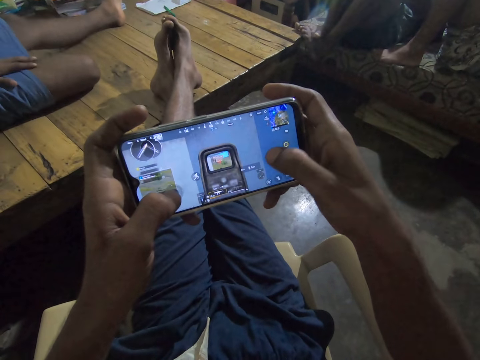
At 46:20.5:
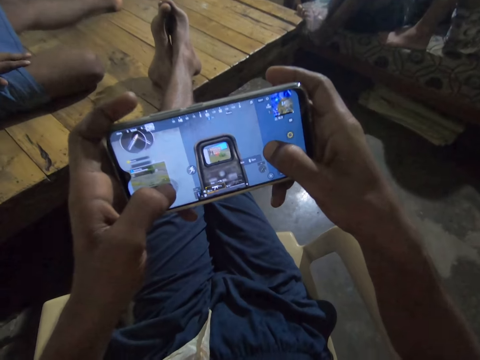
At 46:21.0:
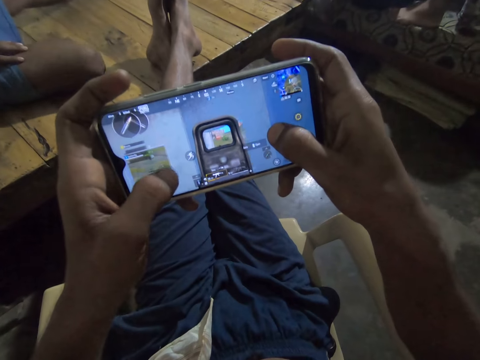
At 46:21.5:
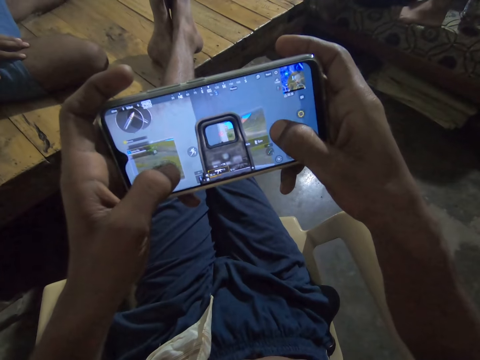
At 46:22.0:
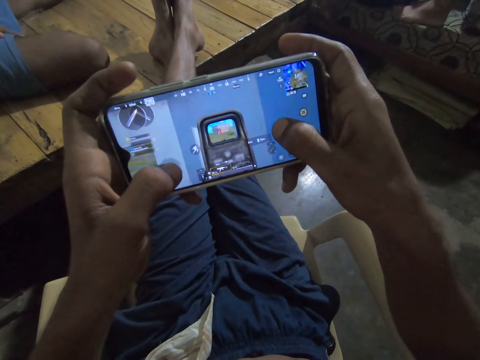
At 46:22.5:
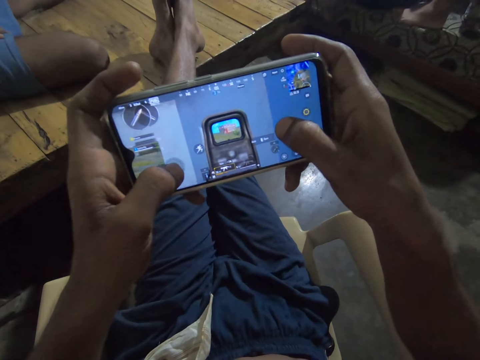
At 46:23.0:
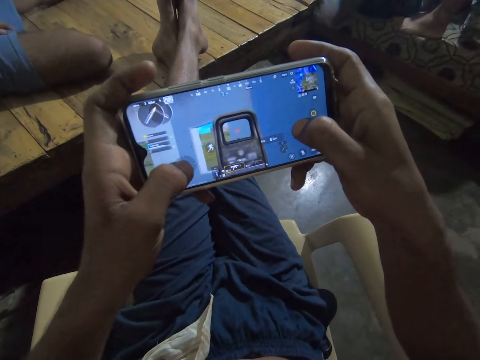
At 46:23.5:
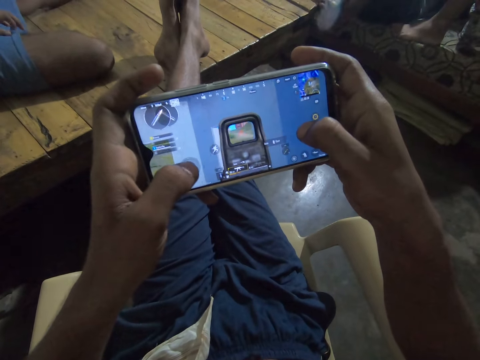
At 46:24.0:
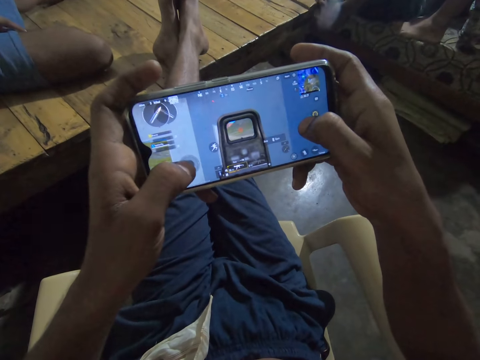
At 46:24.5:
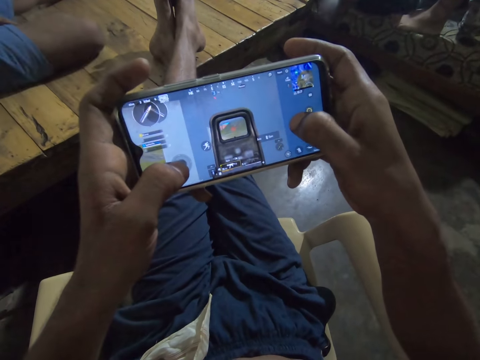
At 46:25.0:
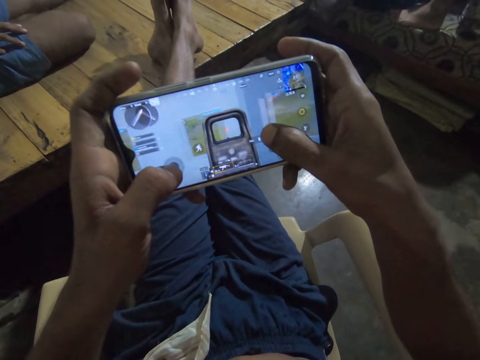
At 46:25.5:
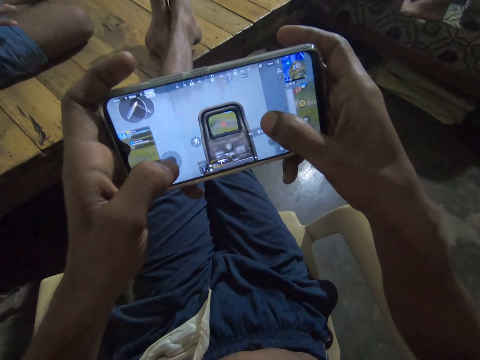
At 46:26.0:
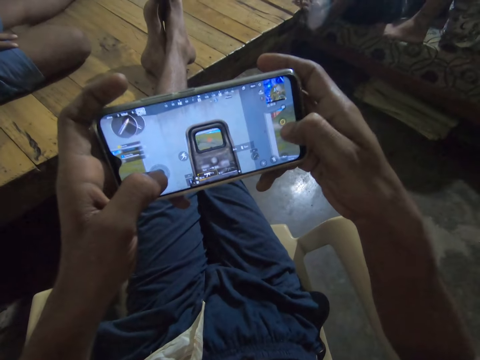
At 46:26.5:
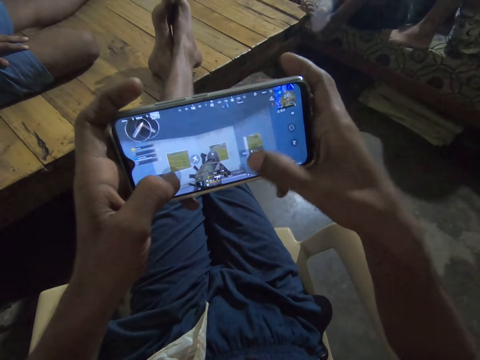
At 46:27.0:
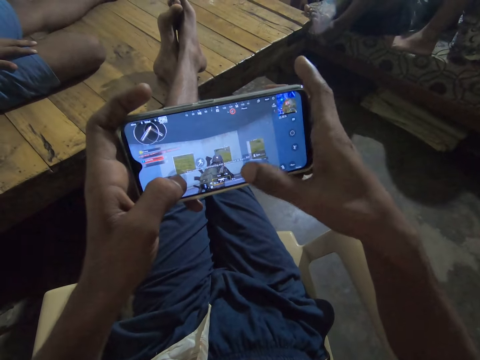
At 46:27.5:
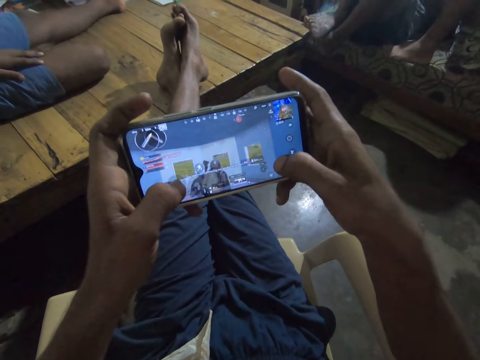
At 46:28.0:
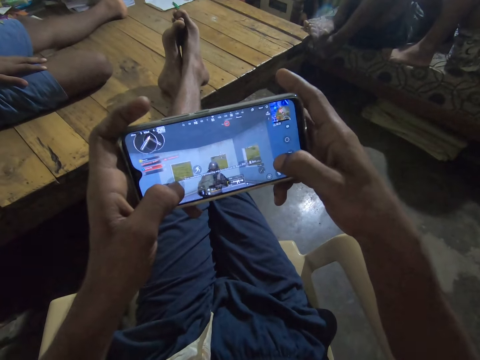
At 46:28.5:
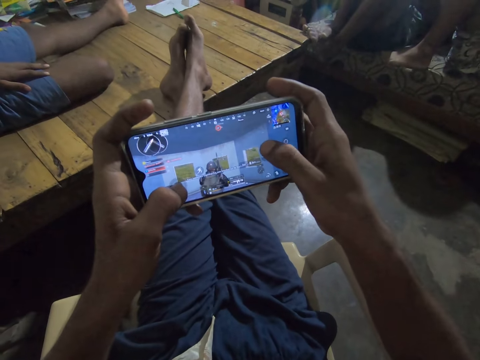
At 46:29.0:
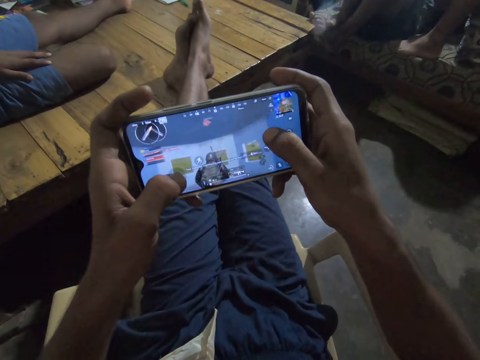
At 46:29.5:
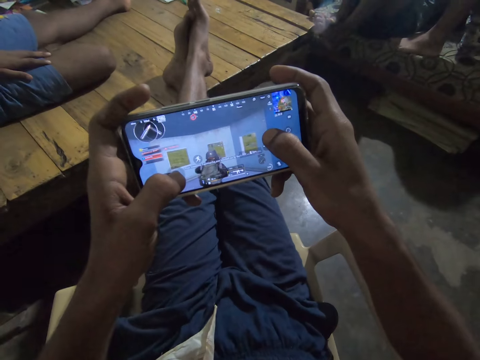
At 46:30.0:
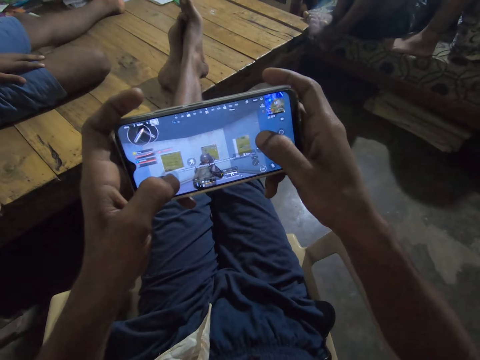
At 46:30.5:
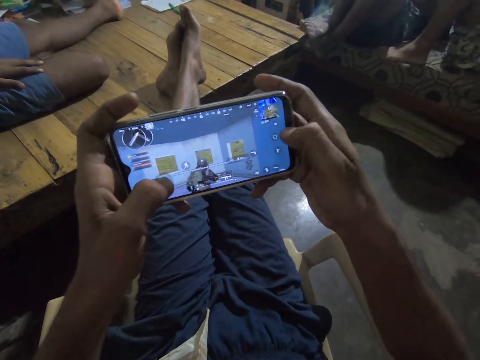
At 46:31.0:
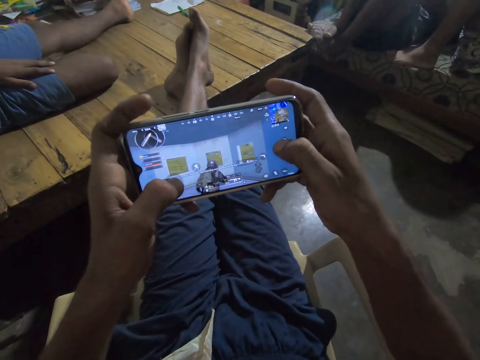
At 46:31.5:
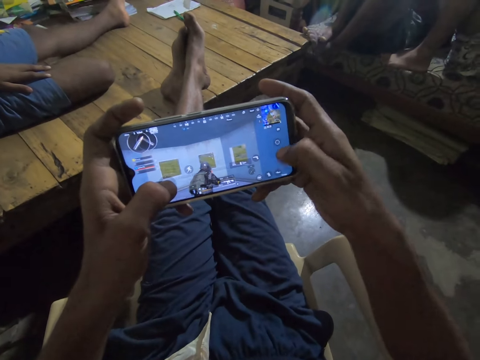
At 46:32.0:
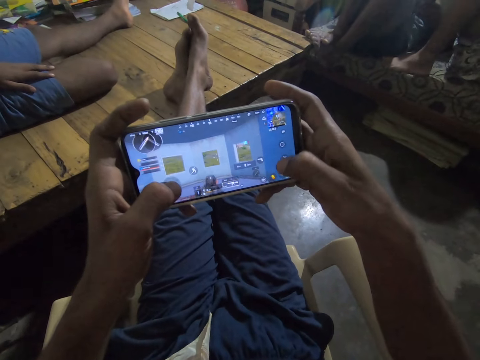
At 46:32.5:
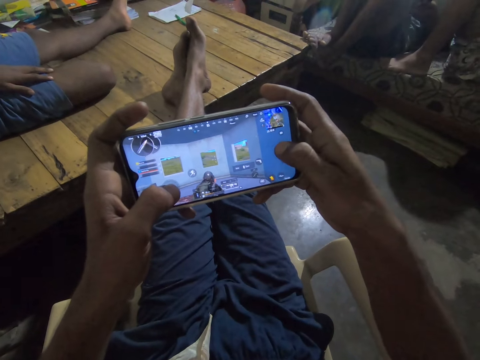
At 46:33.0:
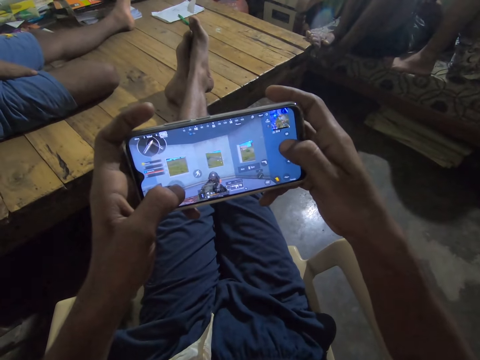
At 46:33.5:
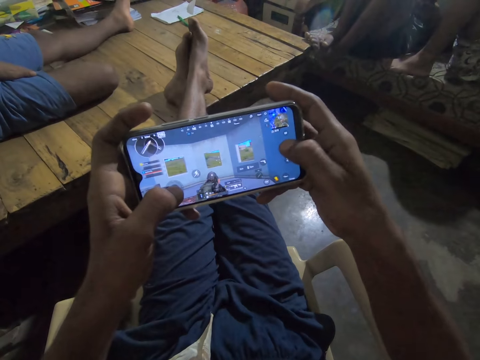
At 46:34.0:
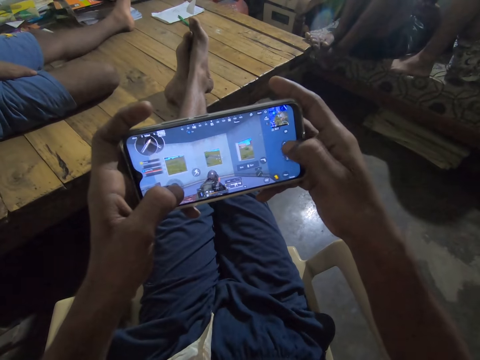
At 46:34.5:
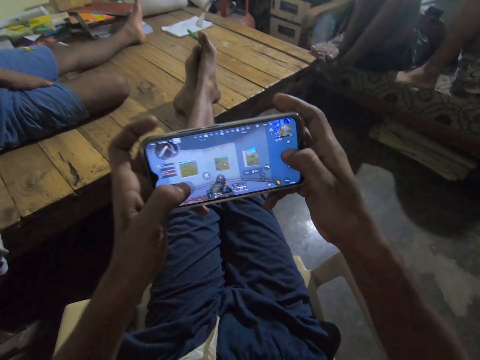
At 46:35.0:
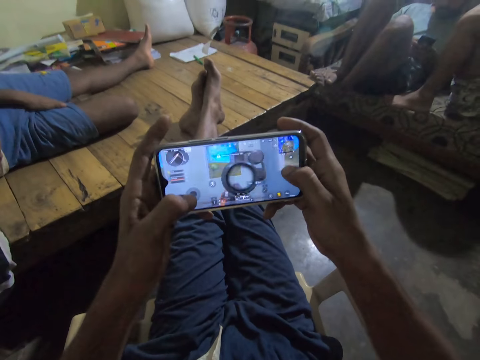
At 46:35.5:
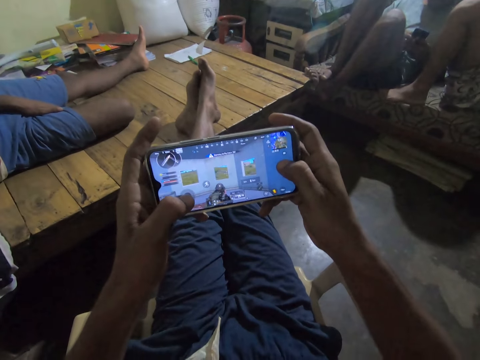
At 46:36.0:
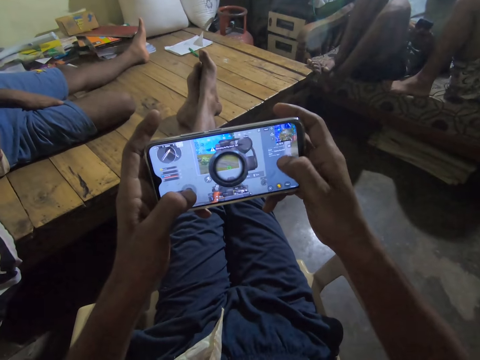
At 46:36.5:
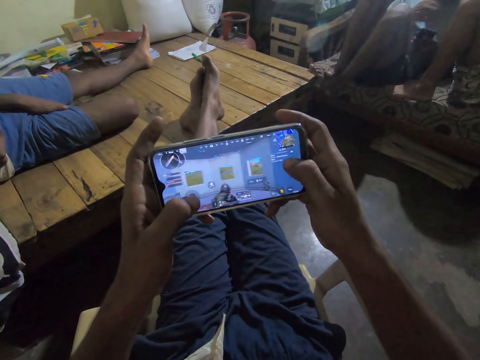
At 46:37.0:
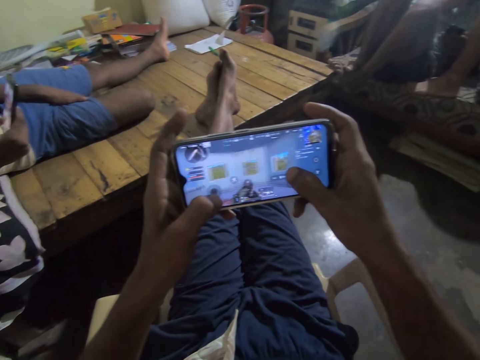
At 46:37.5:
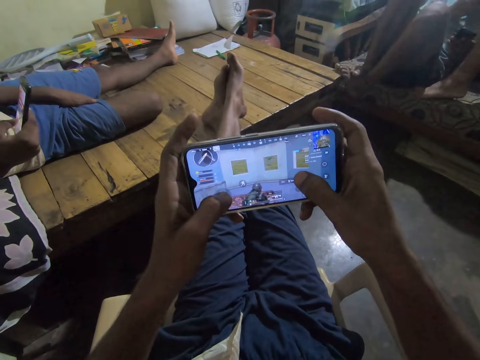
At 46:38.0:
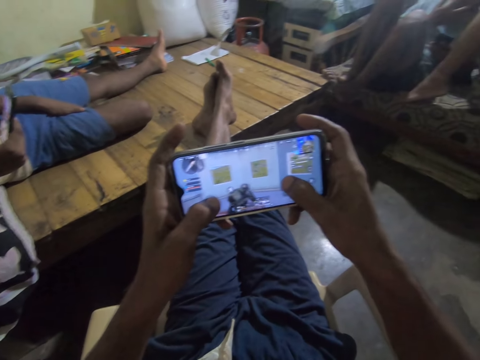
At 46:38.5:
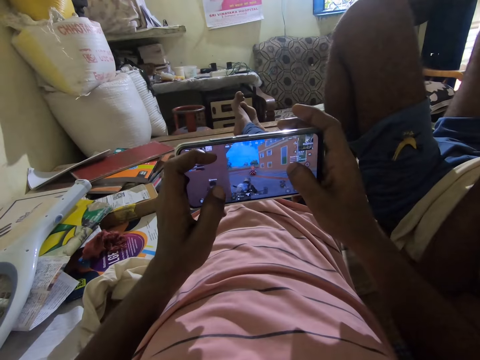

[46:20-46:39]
The camera wearer browses a phone. They play a game in the phone. They talk in a room. They play a game in the phone. They talk in the room. They play a game in the phone.

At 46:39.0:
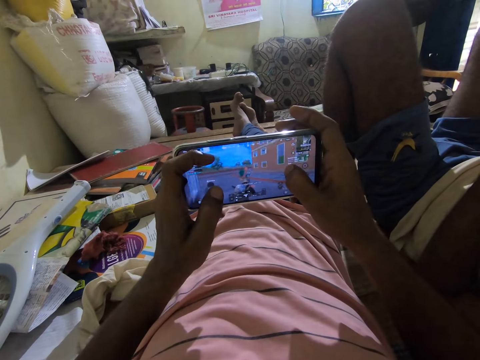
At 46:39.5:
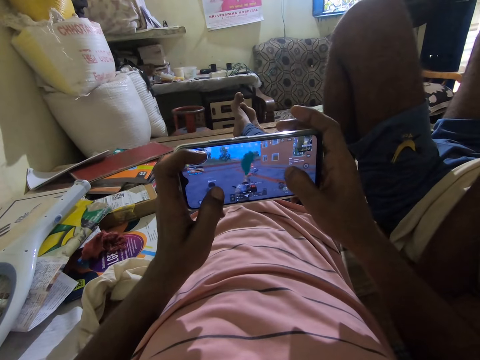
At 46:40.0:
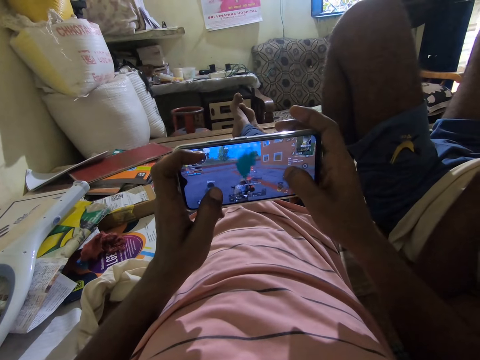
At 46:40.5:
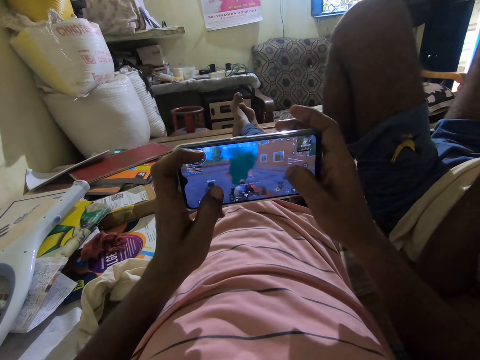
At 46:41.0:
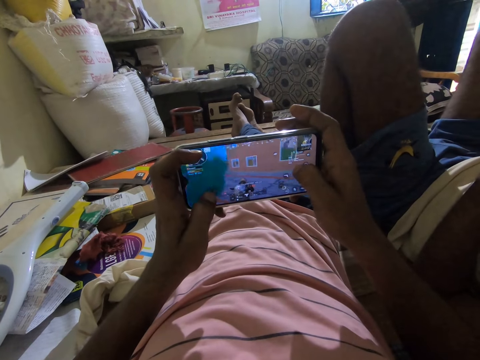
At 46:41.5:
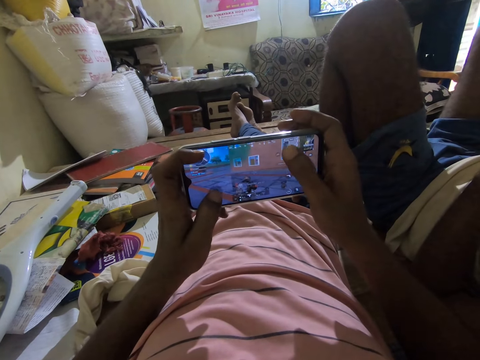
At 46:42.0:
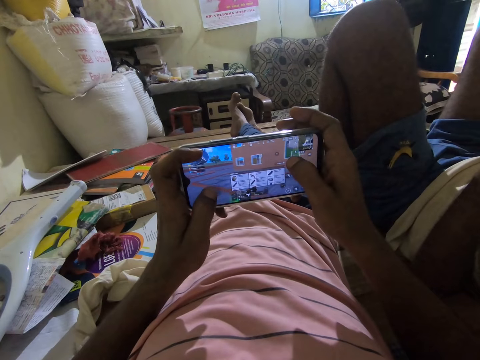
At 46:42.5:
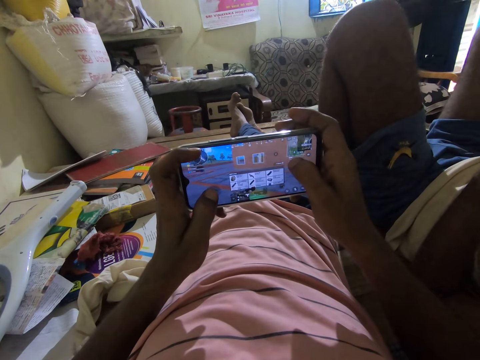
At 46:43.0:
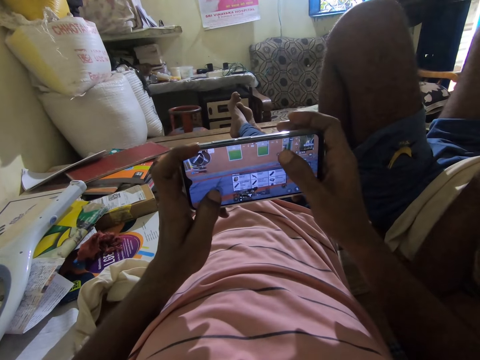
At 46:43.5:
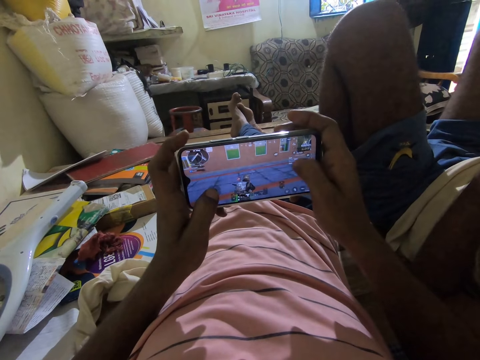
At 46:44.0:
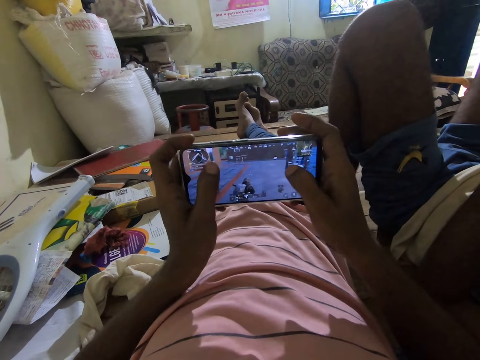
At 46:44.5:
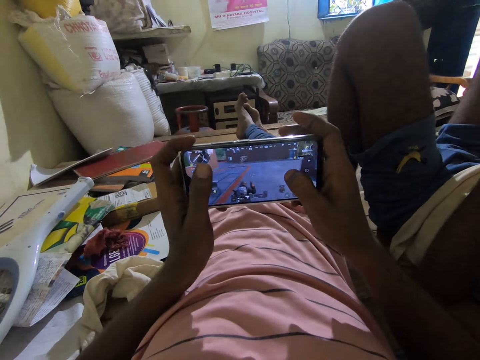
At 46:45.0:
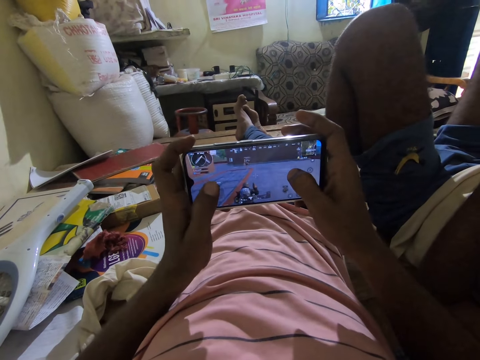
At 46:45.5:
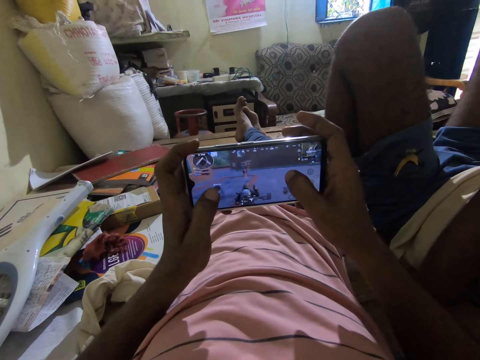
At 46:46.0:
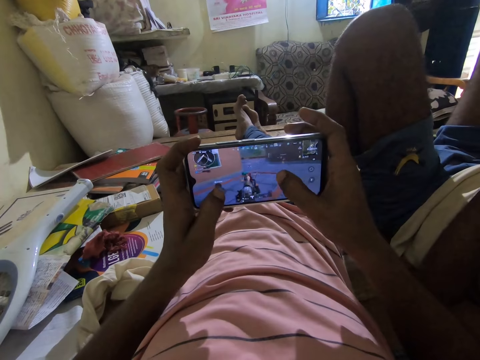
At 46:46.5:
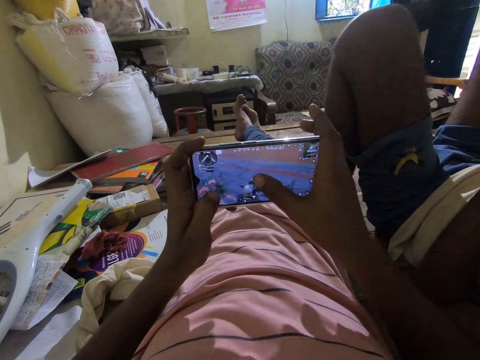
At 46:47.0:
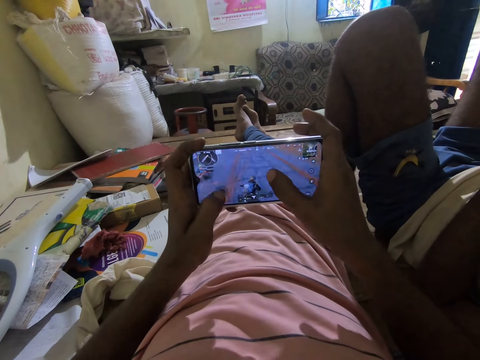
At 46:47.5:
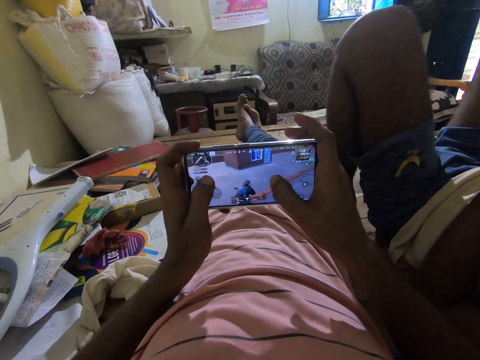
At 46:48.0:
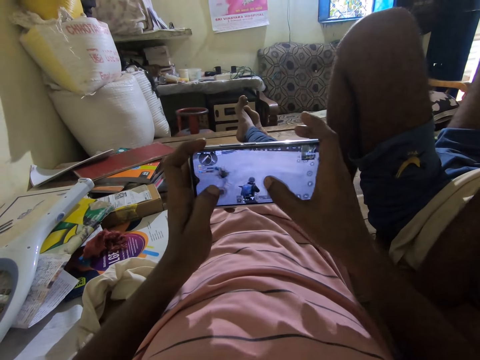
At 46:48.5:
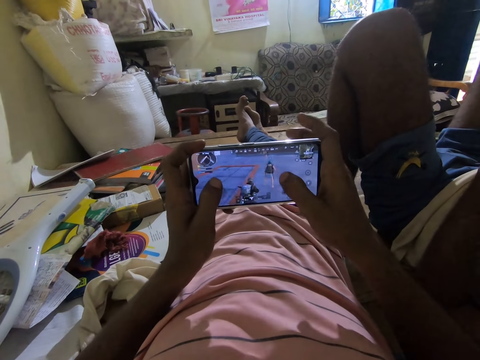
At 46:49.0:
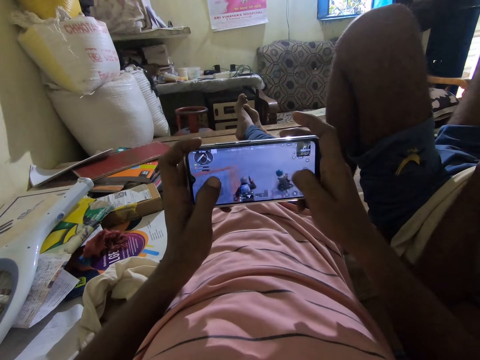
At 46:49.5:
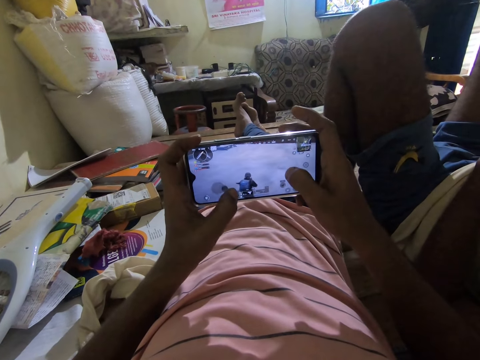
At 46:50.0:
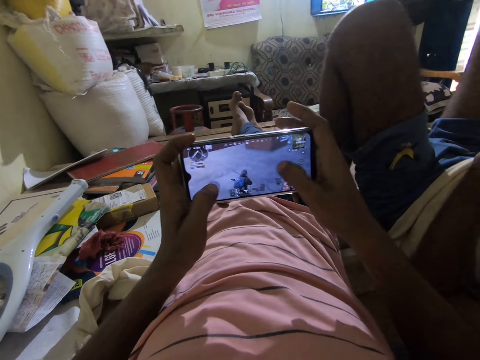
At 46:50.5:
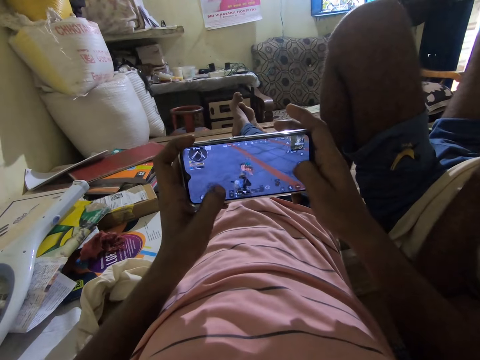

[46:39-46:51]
The camera wearer talks in a room. They play a game in a phone.
